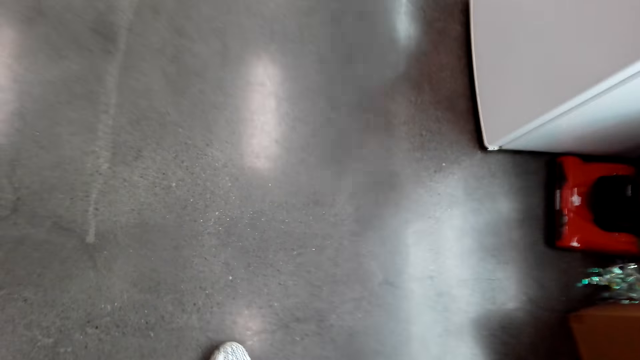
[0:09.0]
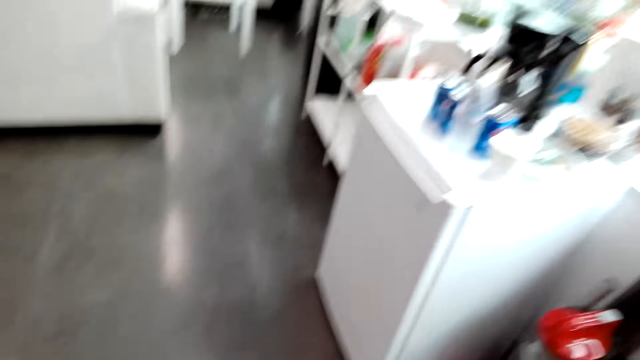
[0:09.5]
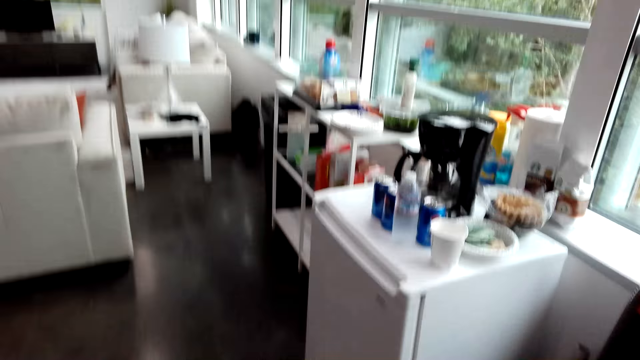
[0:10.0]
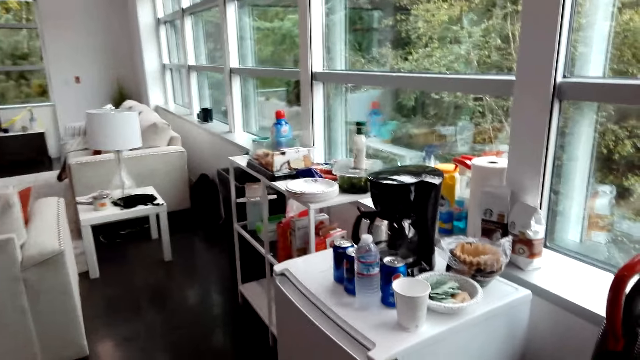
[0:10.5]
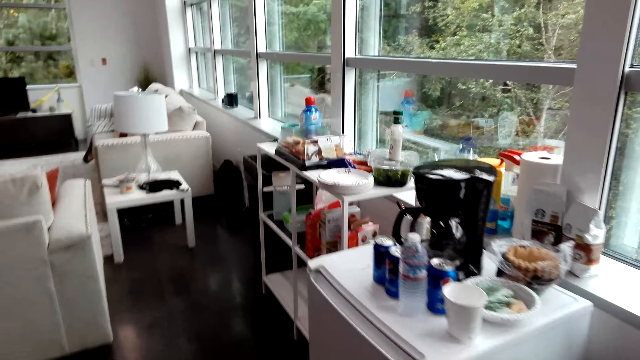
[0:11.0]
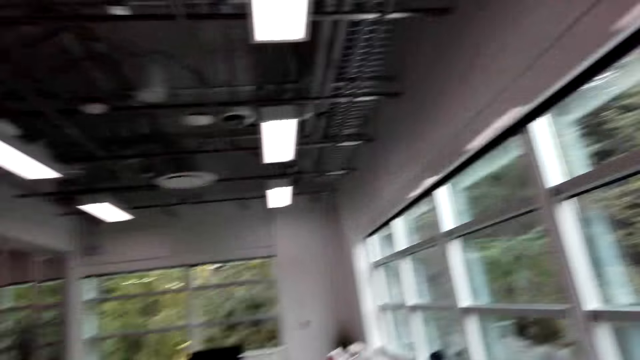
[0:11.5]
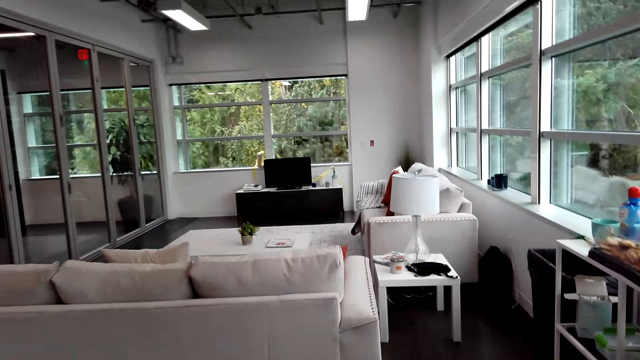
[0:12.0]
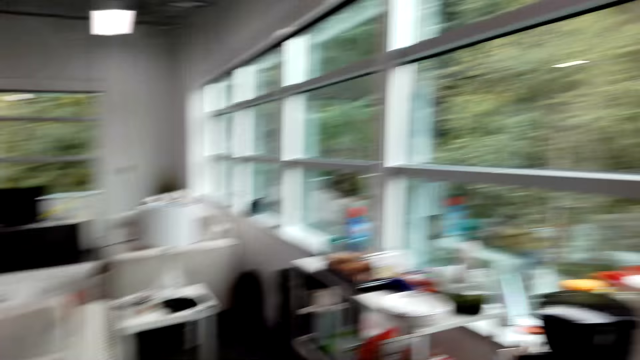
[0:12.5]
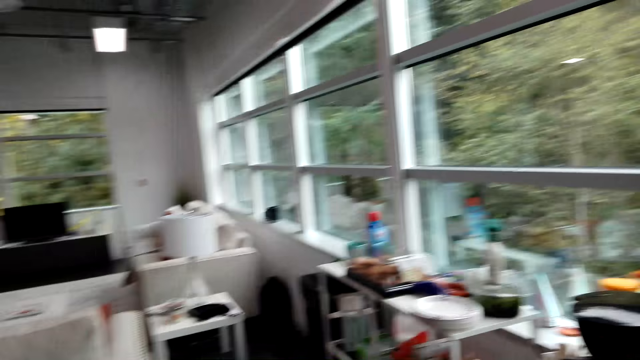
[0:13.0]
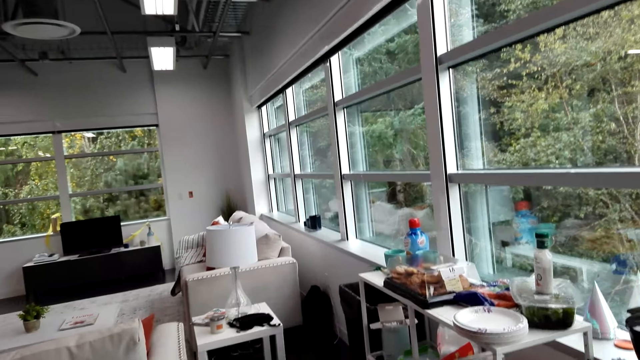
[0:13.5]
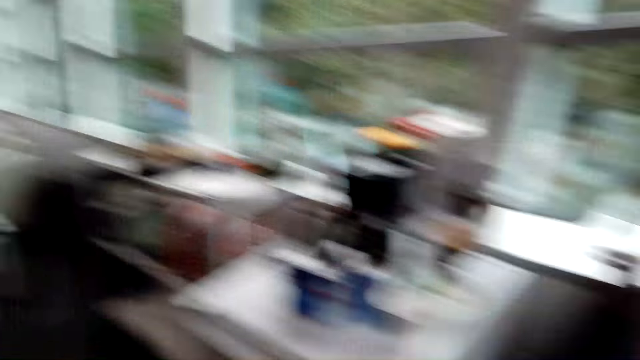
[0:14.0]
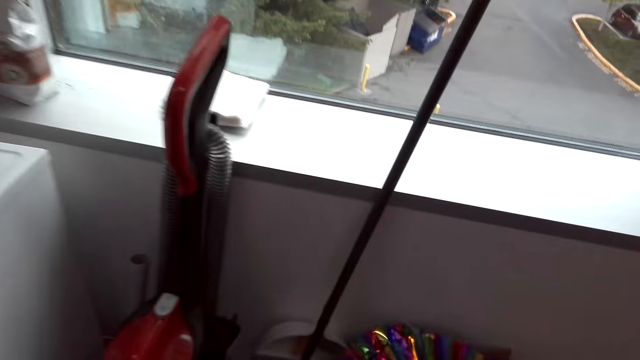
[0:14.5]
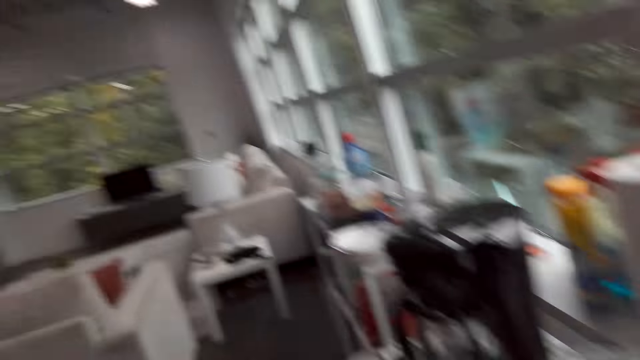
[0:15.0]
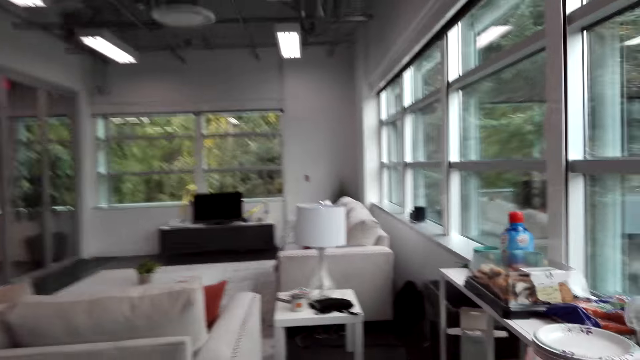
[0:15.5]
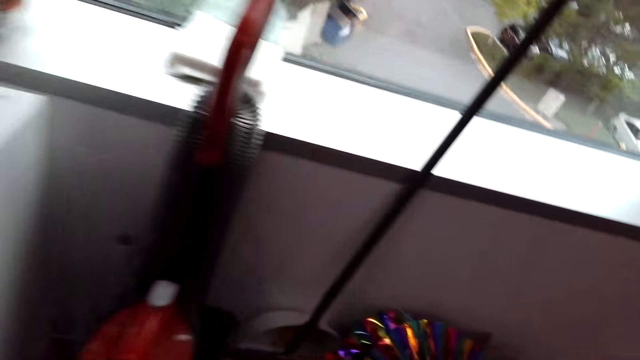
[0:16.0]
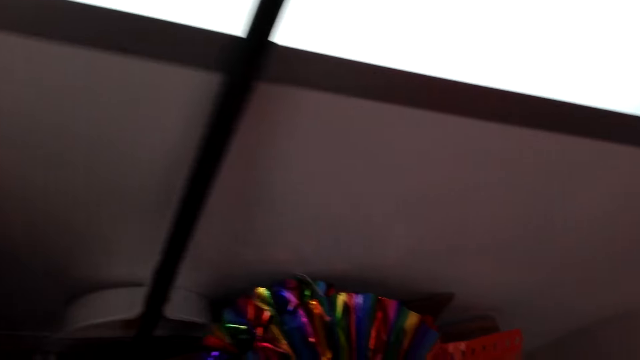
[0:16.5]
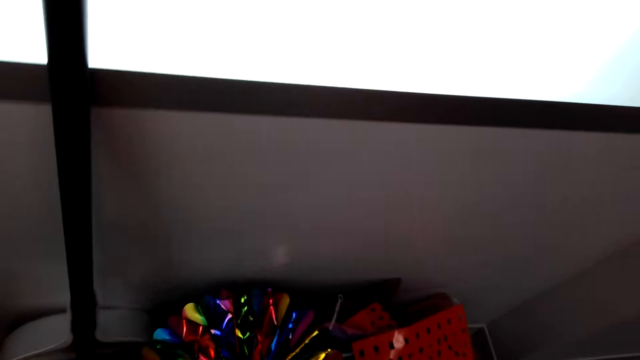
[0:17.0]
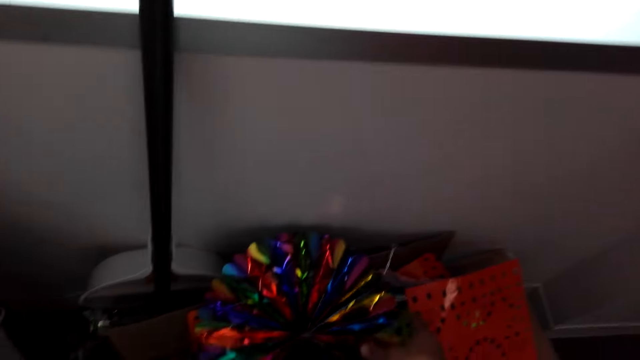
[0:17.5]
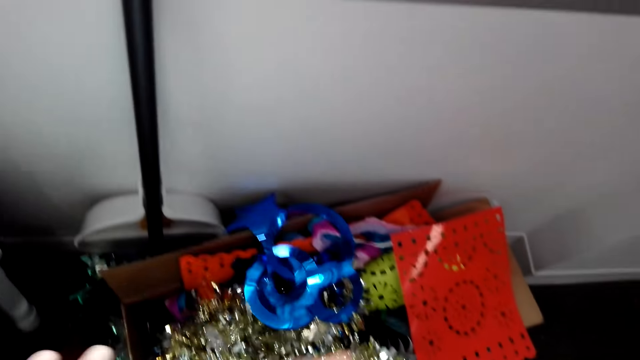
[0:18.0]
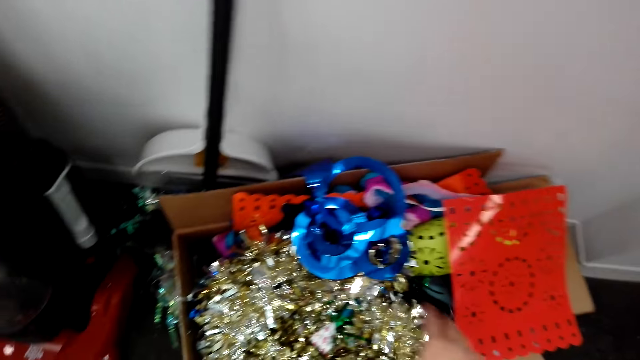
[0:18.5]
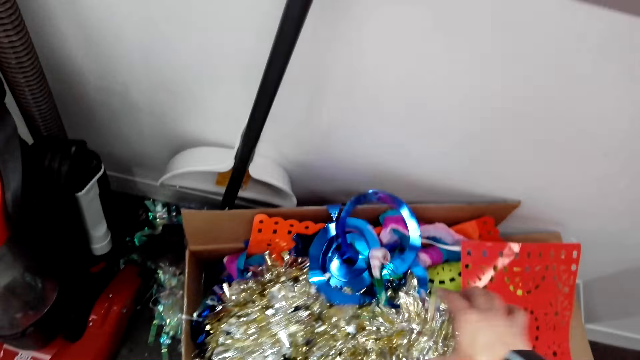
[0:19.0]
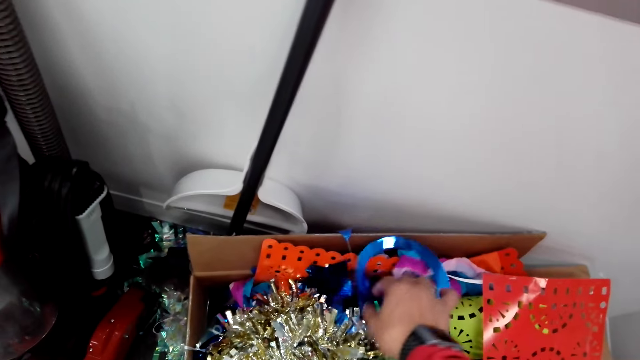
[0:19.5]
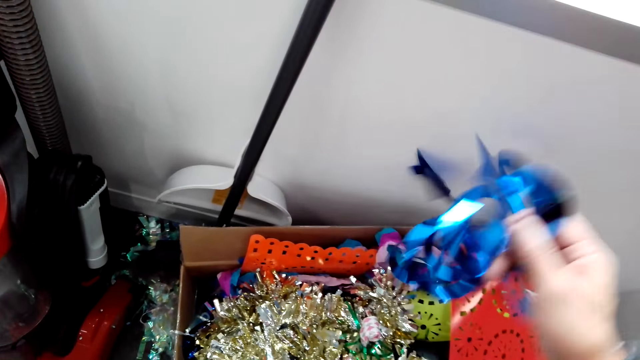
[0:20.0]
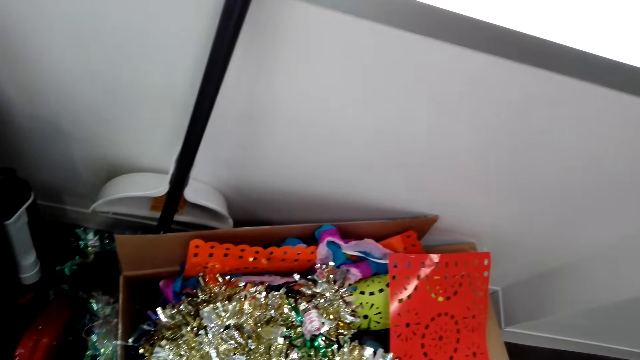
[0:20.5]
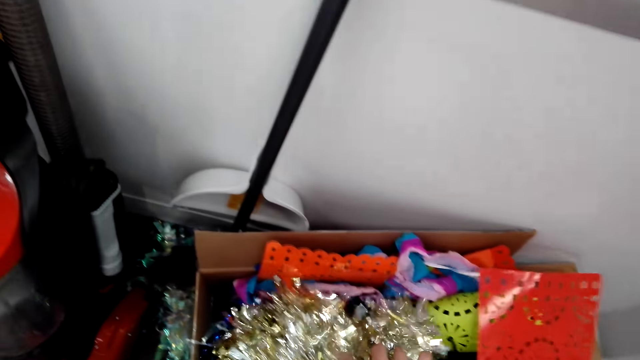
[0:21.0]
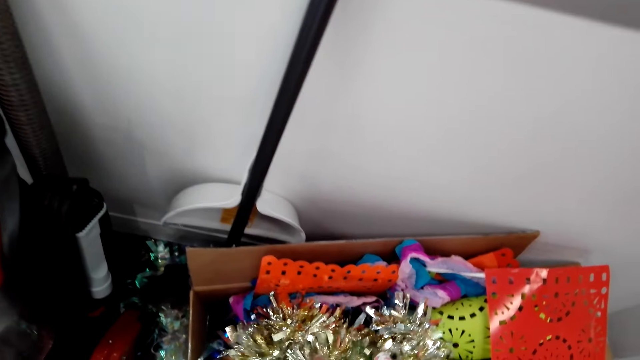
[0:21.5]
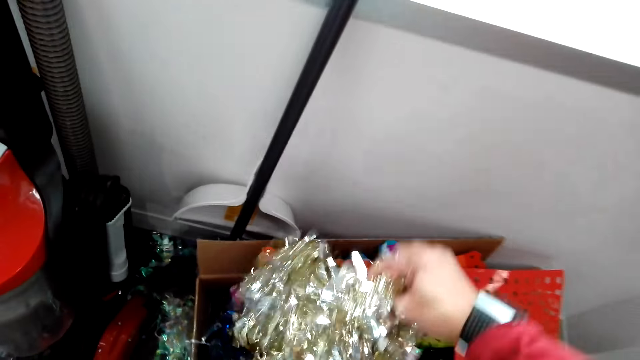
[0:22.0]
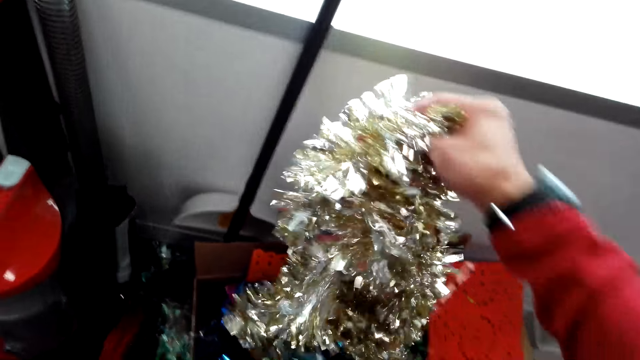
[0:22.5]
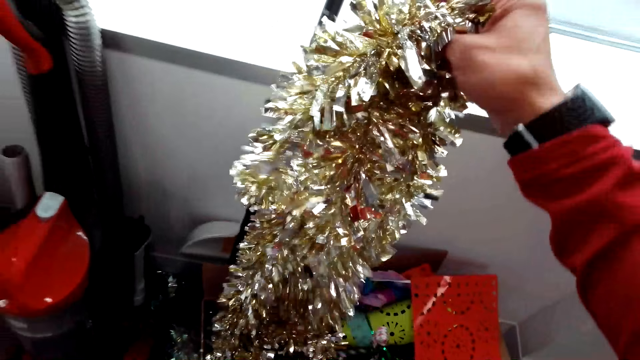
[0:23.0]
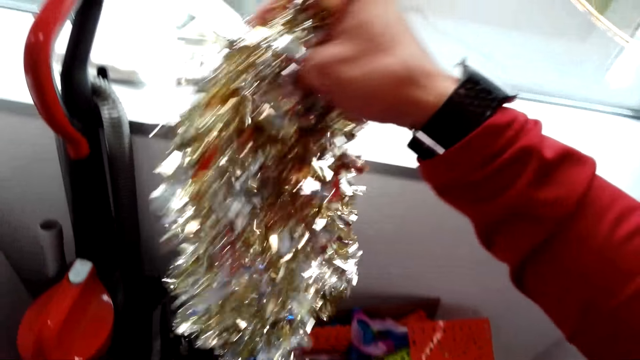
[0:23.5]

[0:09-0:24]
The camera wearer converses with a man. They walk around the room, look around the room, and pick house decorations or ribbons from the box.

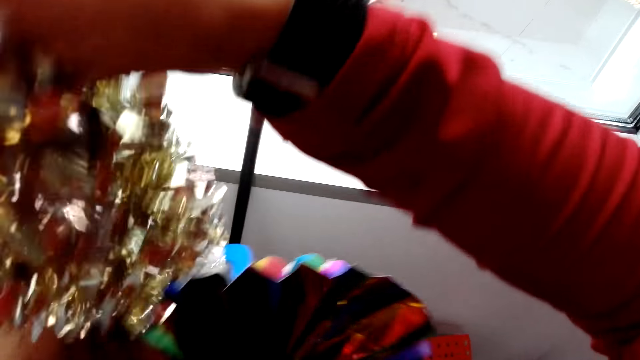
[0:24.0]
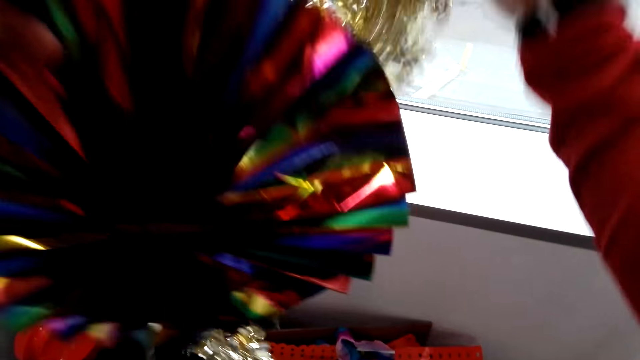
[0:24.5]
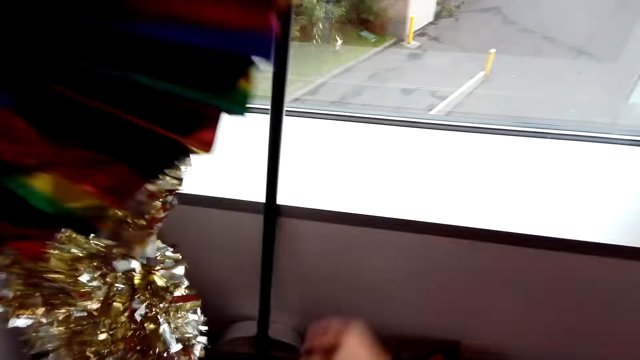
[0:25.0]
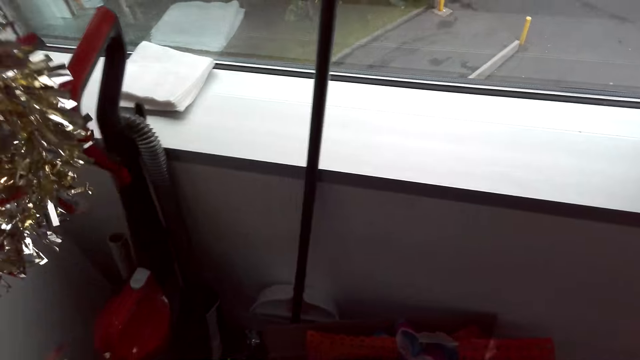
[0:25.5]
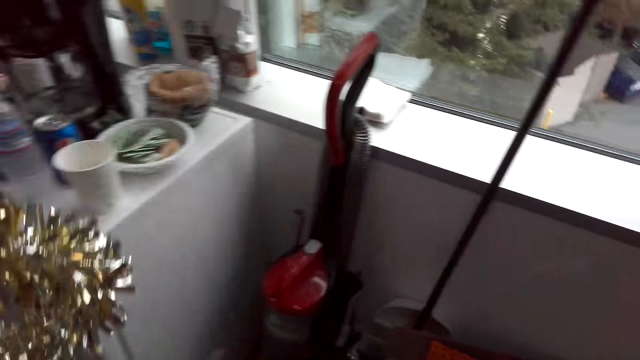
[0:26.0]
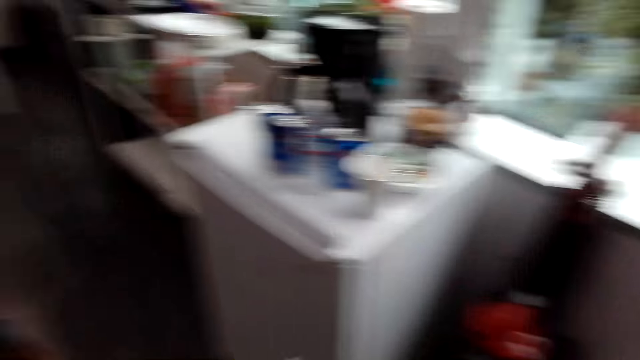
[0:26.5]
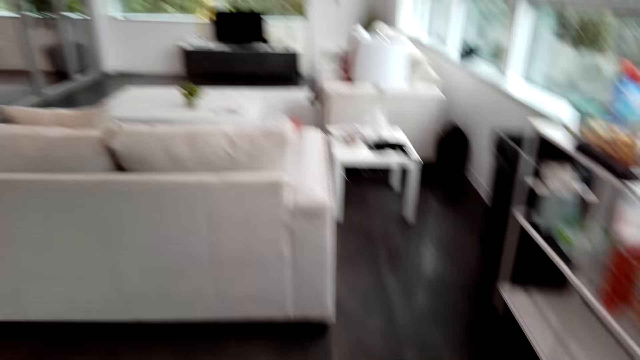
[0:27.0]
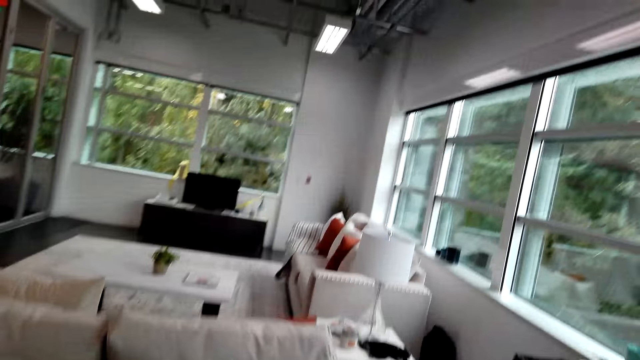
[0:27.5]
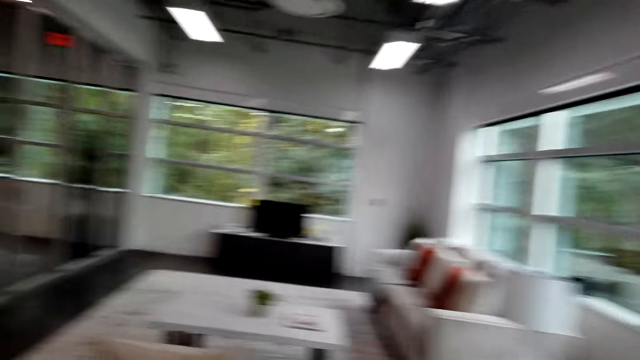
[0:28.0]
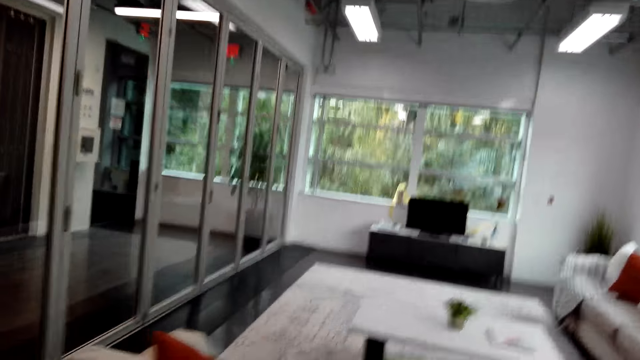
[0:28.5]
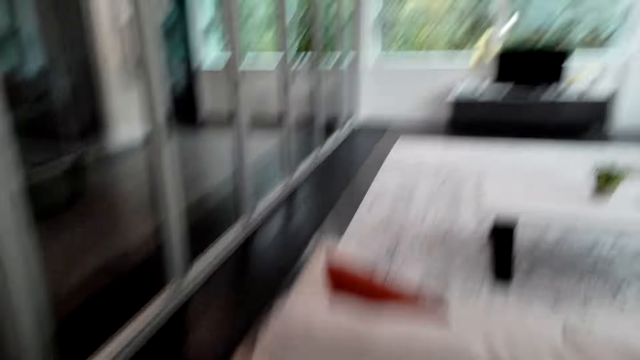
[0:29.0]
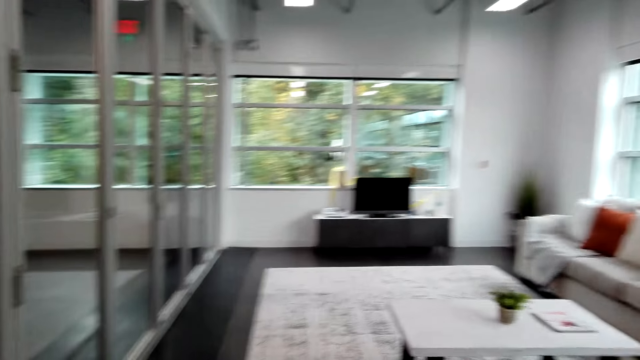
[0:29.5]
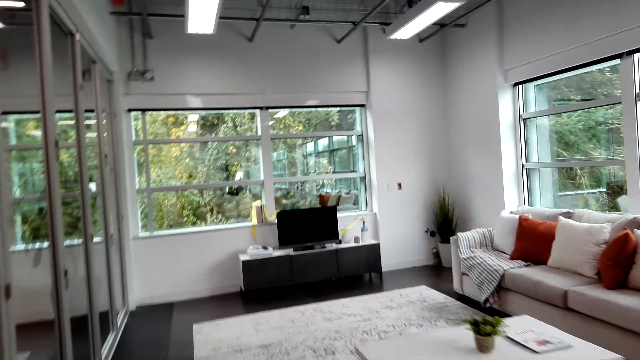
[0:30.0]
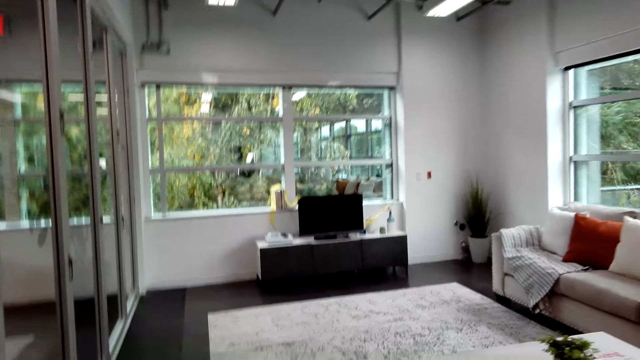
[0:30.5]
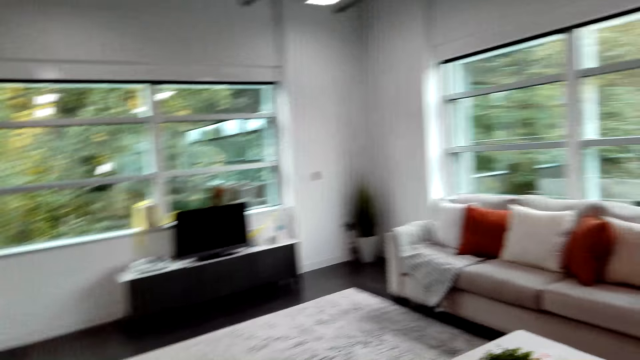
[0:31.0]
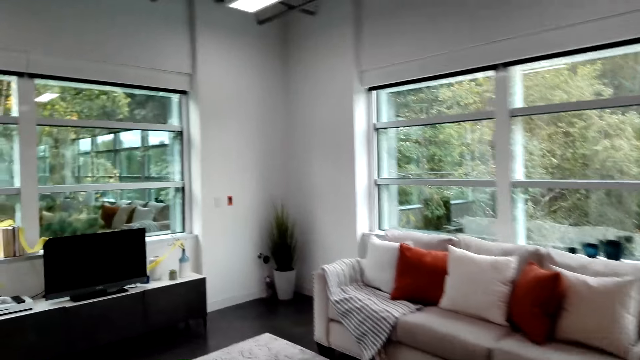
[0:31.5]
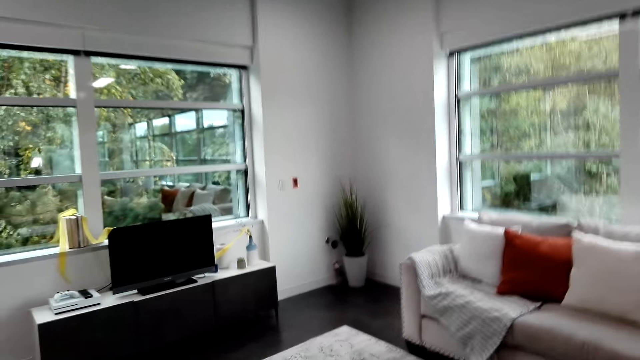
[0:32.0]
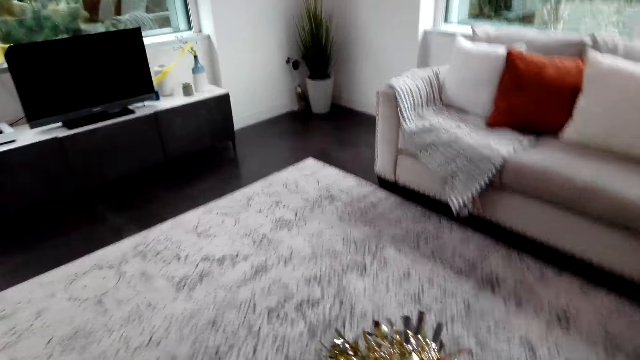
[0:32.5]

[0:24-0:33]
The camera wearer walks around the room.
